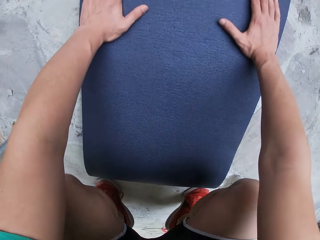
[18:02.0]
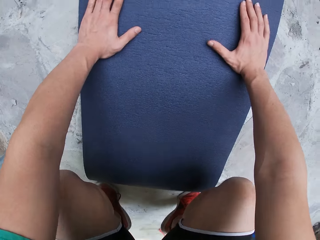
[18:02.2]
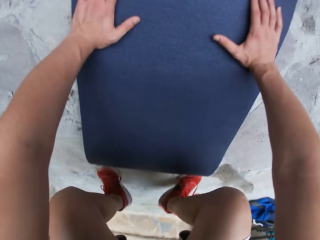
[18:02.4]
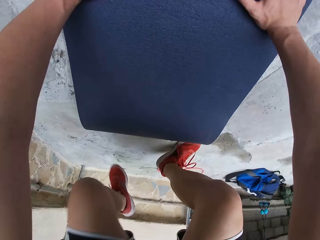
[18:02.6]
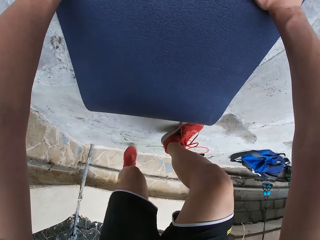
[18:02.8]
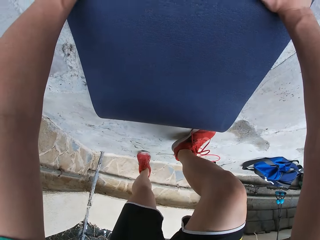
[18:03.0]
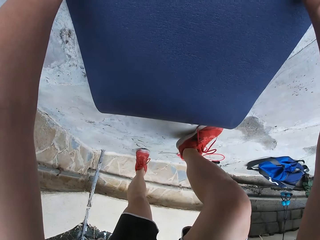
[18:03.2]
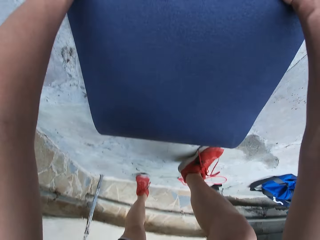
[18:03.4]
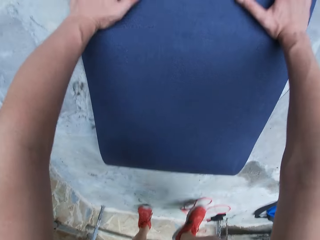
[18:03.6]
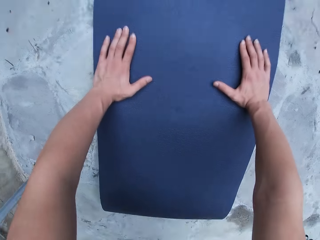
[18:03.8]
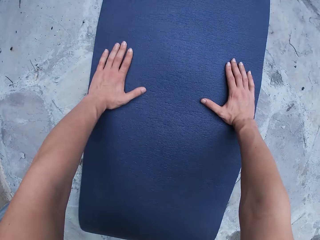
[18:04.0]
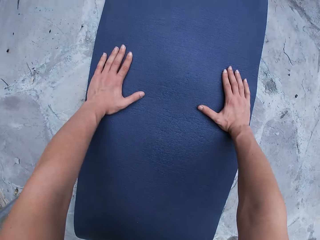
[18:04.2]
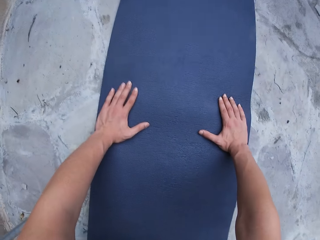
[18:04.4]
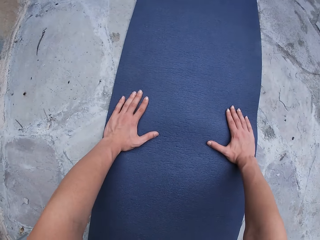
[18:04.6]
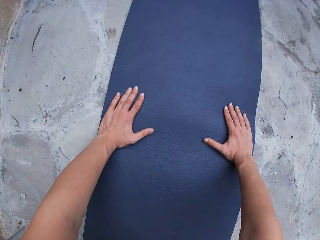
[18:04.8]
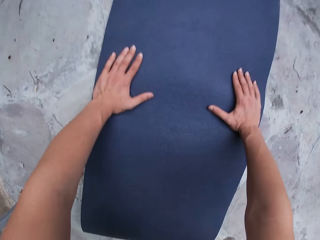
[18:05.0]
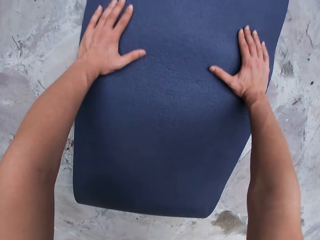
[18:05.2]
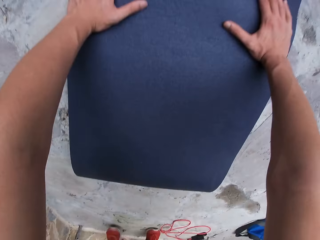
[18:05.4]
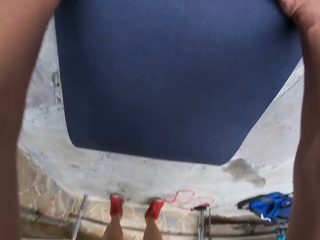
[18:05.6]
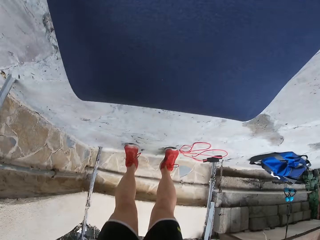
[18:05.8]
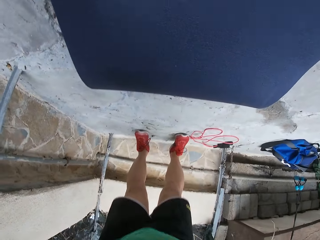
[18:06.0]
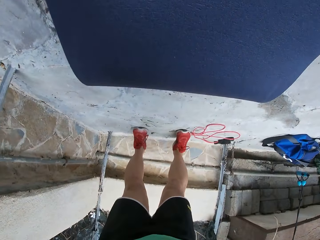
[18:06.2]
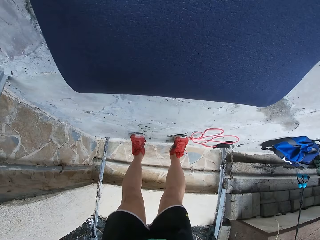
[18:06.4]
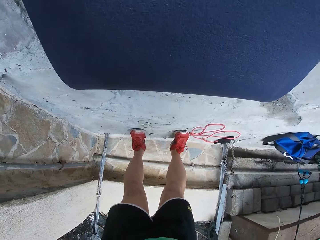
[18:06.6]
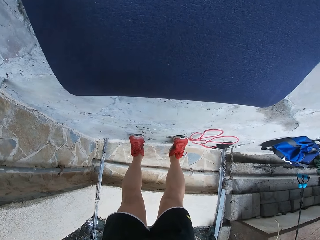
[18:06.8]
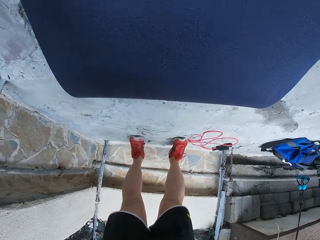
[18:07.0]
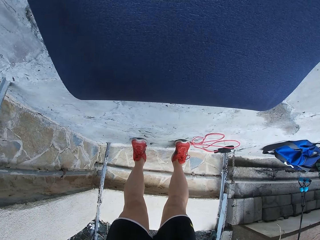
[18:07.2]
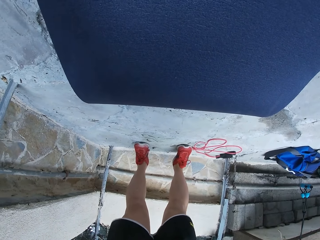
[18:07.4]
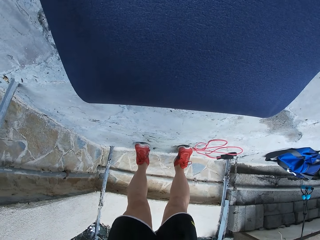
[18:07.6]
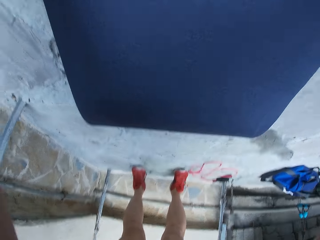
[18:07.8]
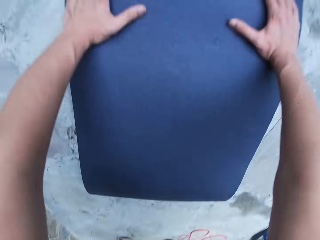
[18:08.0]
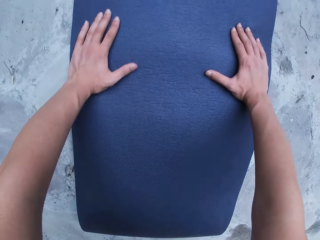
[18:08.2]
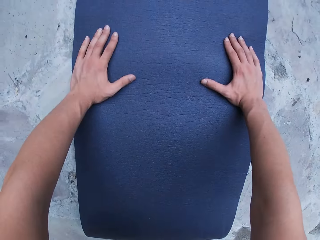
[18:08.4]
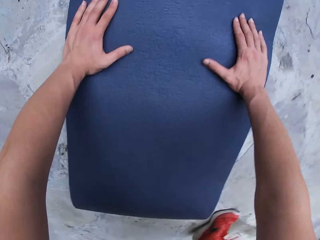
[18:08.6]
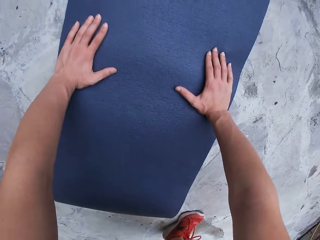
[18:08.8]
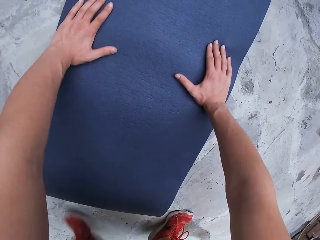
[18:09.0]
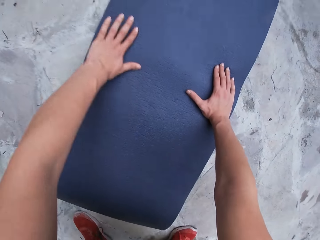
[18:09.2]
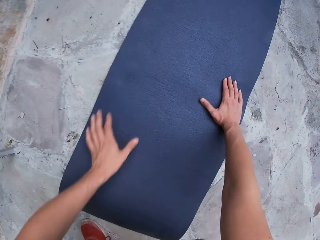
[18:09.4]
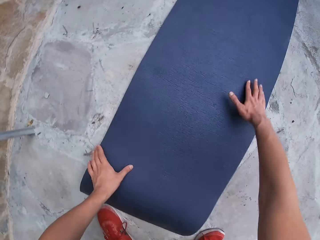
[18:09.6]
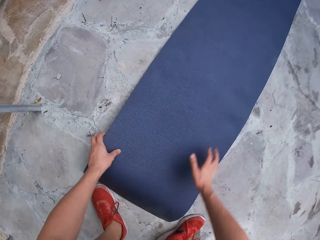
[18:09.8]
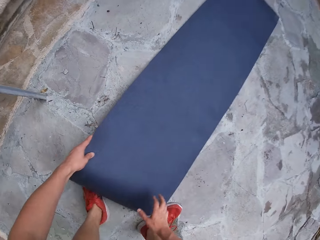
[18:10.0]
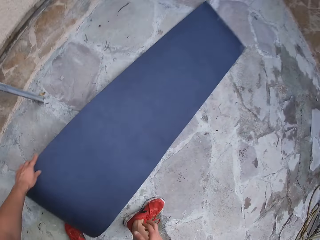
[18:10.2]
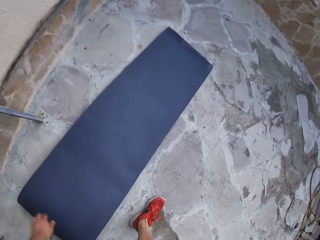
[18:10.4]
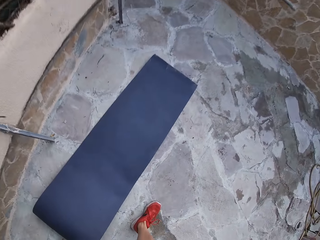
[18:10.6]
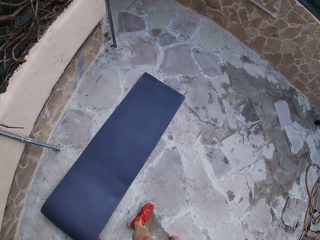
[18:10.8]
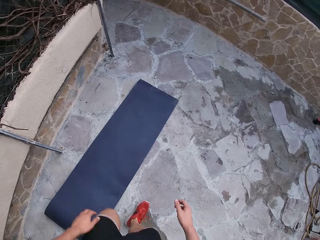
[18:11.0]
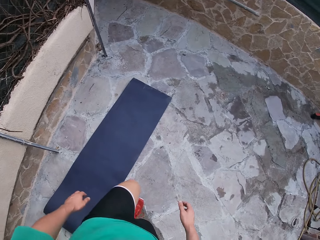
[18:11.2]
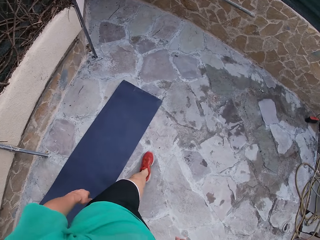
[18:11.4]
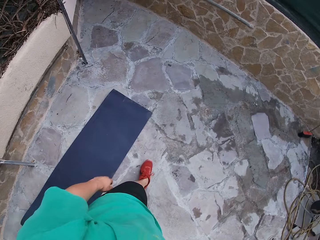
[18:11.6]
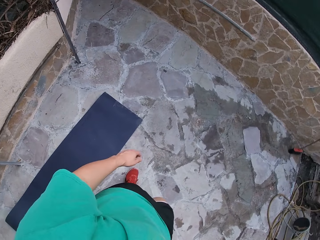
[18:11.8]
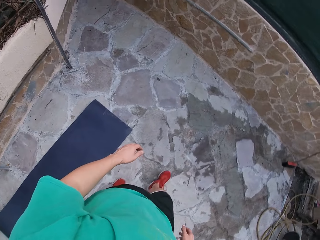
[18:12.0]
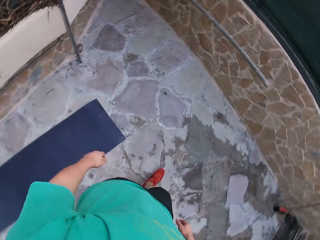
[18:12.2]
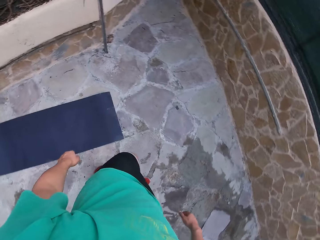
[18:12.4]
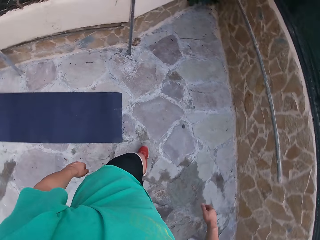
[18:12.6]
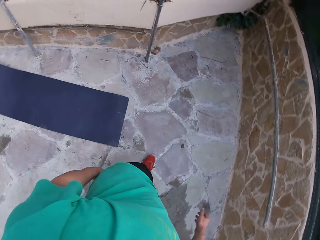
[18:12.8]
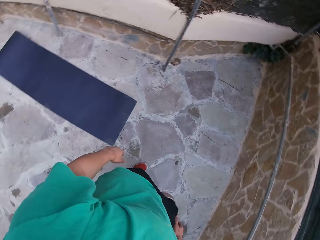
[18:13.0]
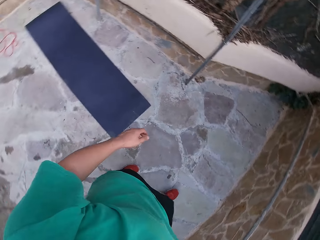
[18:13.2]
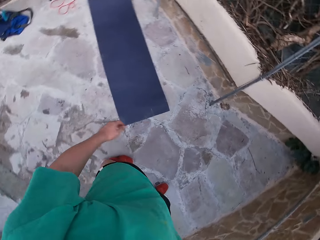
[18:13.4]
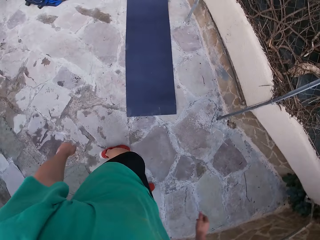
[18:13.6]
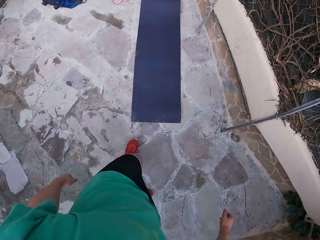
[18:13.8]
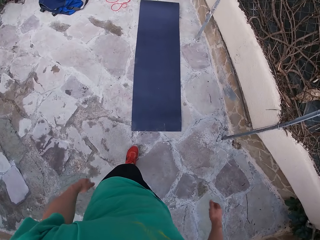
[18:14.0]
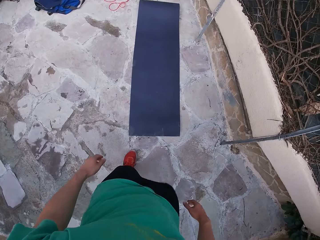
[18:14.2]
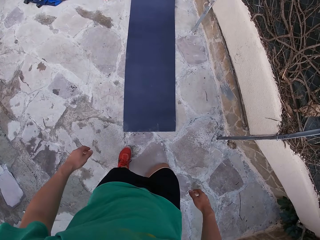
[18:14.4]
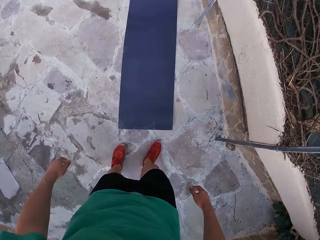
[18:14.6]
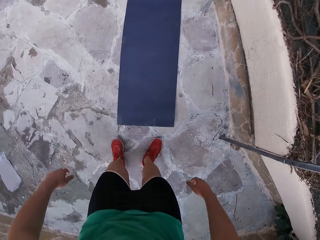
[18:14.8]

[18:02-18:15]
The camera wearer holds the mat firmly. He pulls both legs back on the ground. He pulses on the ground. He stretches his legs. He stands upright. He drags the mat slightly on the ground with his left hand. He holds the mat. He walks around the yoga mat.

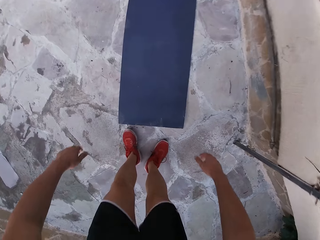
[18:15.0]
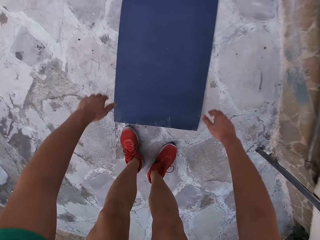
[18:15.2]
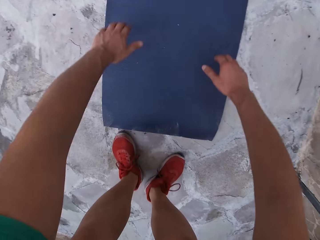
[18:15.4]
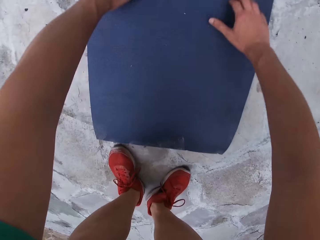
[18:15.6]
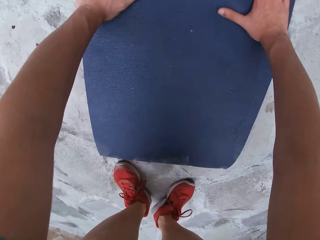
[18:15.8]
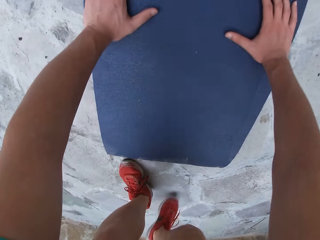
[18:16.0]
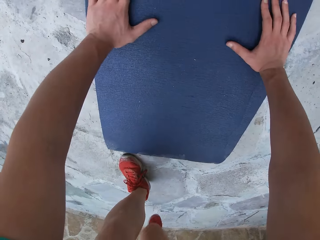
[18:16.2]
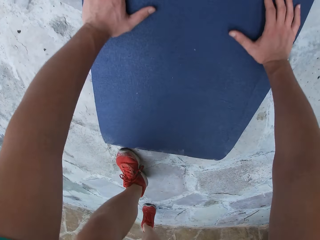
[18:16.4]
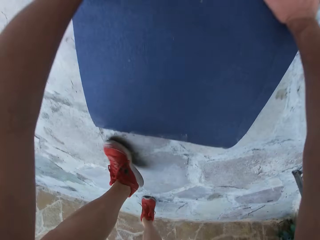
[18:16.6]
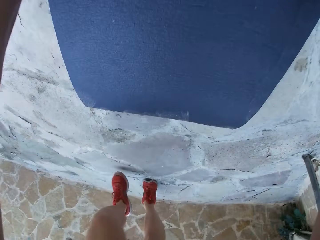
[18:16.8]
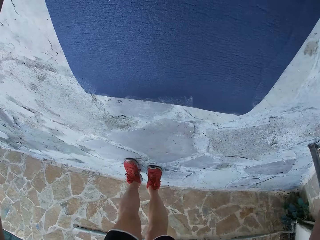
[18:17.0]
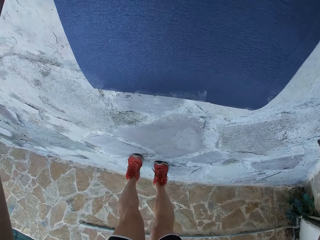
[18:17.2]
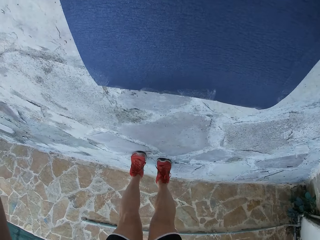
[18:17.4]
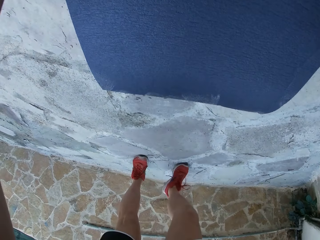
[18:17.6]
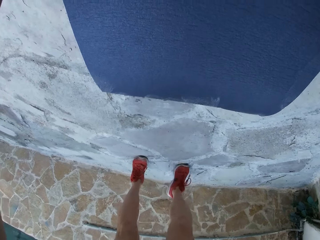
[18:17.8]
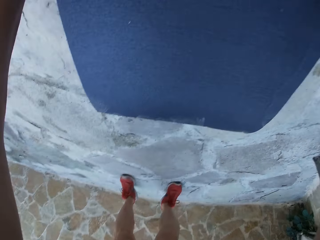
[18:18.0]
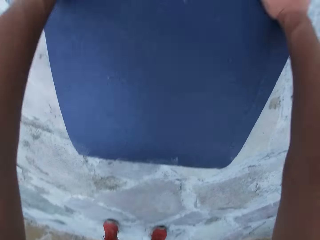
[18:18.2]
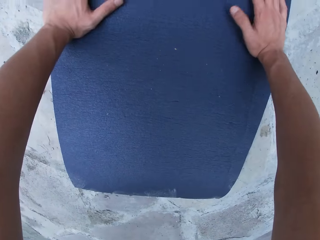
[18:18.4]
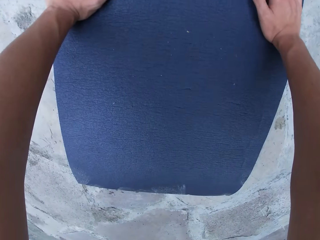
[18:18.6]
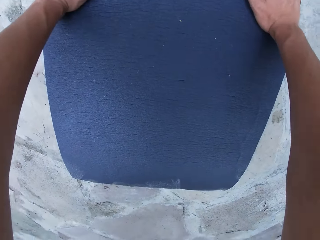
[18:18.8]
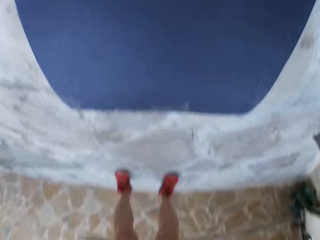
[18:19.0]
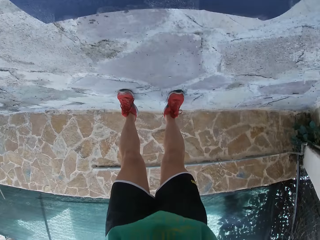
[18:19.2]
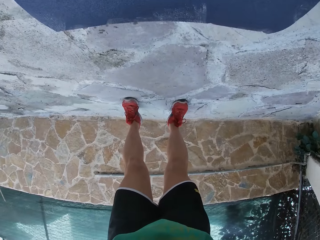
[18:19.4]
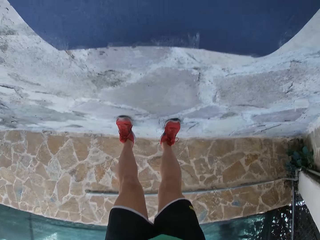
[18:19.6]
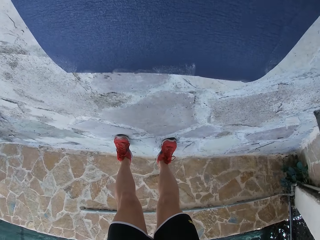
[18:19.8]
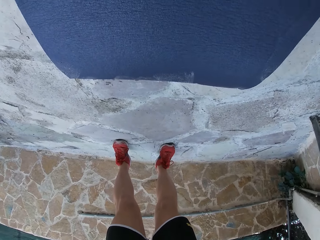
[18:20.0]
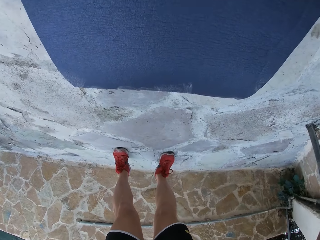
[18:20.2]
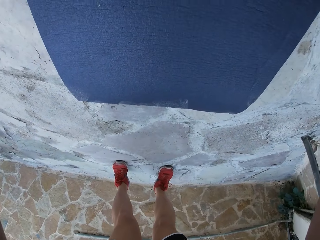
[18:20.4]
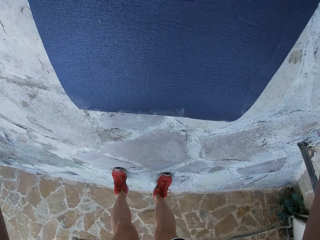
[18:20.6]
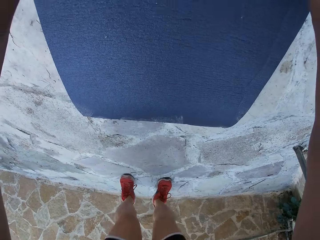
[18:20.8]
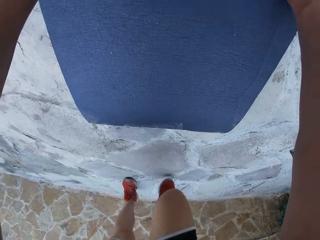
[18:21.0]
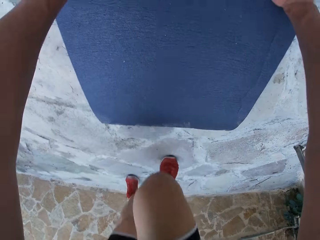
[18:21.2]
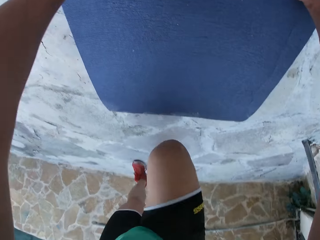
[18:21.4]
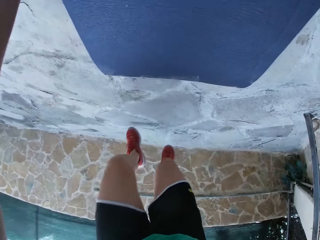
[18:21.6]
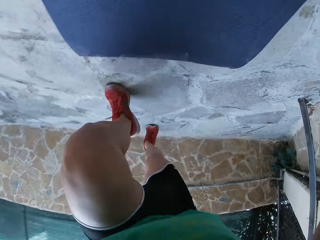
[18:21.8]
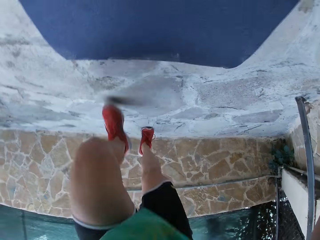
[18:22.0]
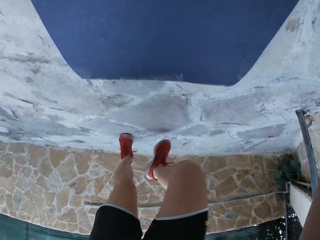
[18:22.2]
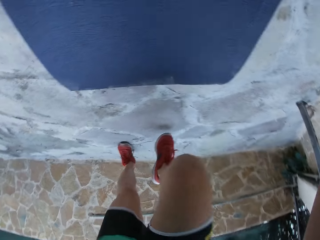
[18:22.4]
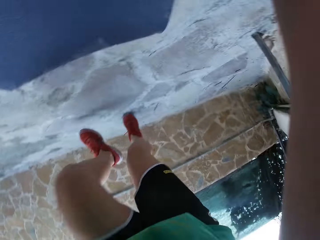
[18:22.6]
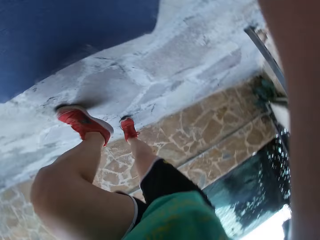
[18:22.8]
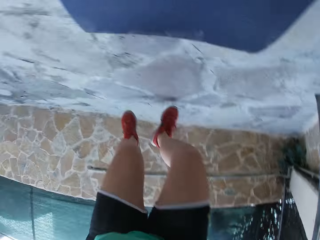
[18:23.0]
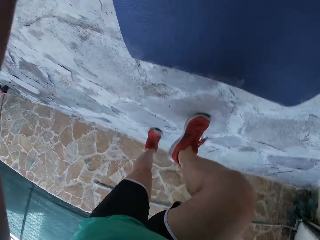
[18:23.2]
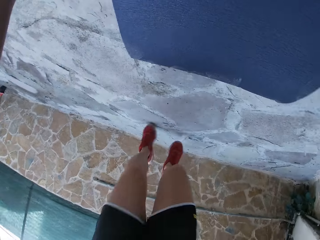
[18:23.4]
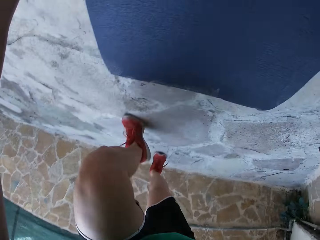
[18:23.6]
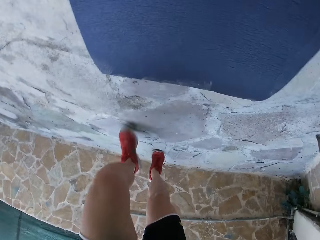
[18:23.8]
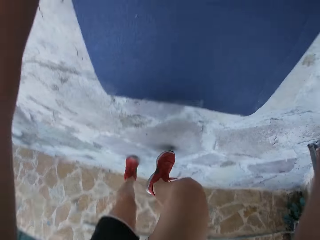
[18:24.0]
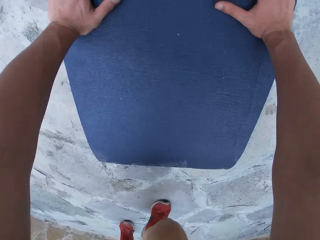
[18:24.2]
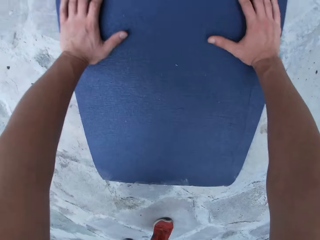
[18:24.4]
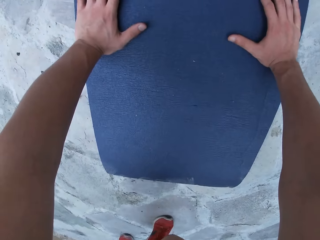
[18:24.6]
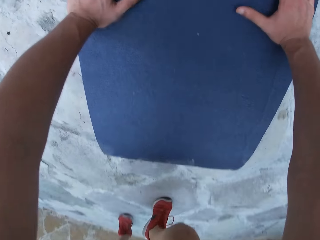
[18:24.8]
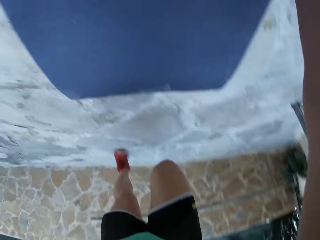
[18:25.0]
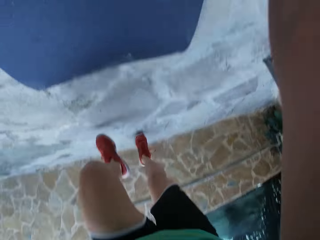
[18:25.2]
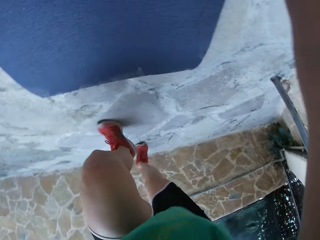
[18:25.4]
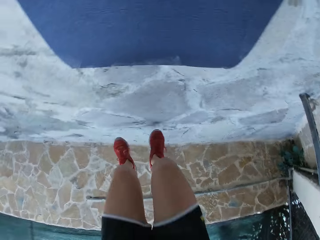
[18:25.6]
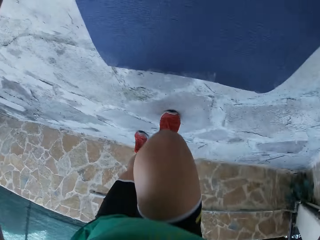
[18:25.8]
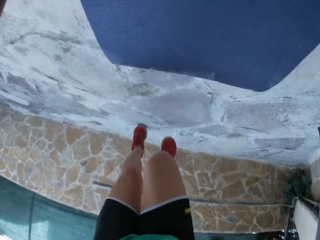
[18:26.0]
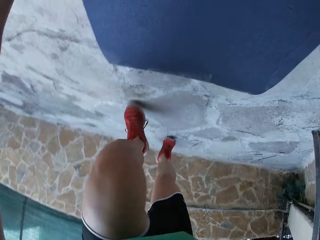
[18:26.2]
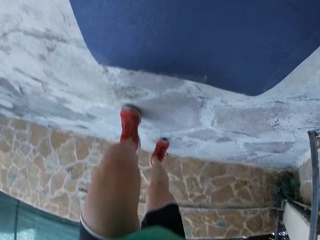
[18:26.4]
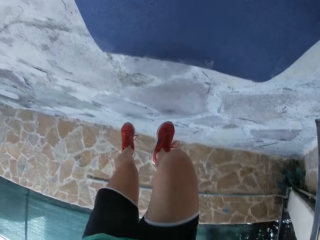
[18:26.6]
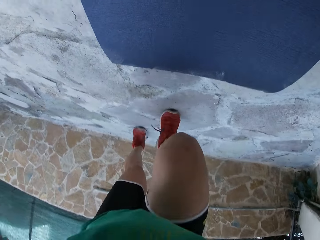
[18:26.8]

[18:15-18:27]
The camera wearer presses up on the exercise mat. He bends towards the yoga mat. He pulls his legs behind. He positions himself. He does mountain climbing on the exercise mat.
